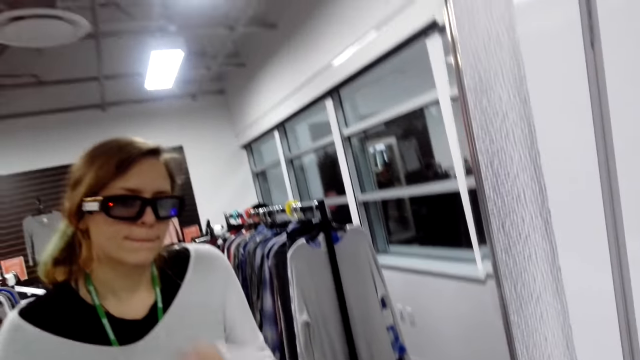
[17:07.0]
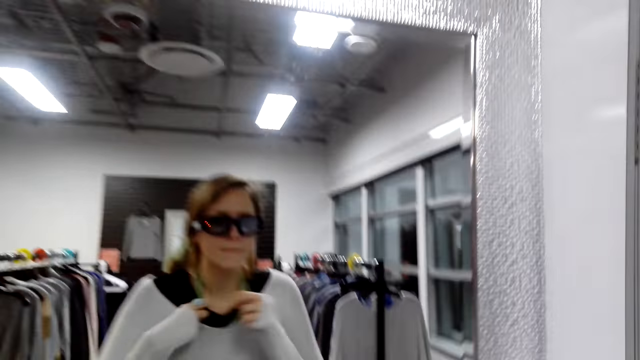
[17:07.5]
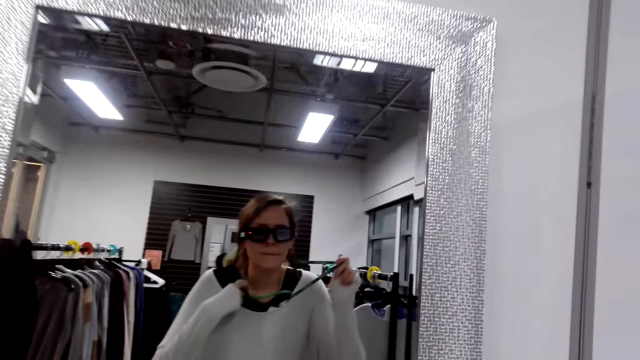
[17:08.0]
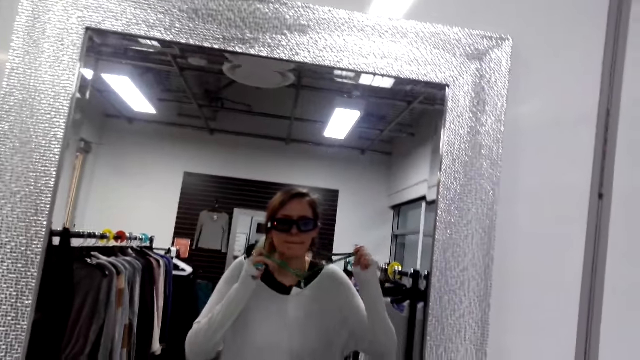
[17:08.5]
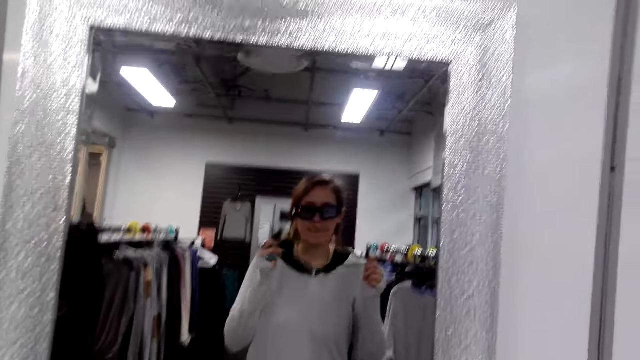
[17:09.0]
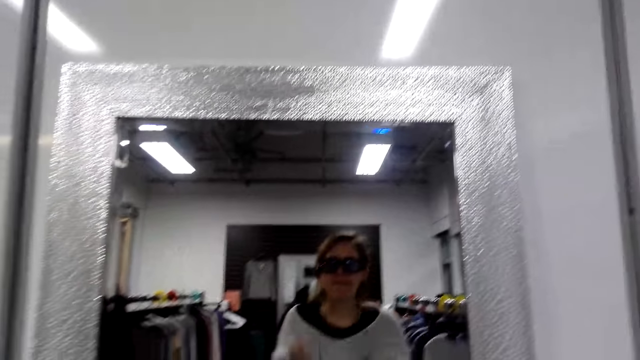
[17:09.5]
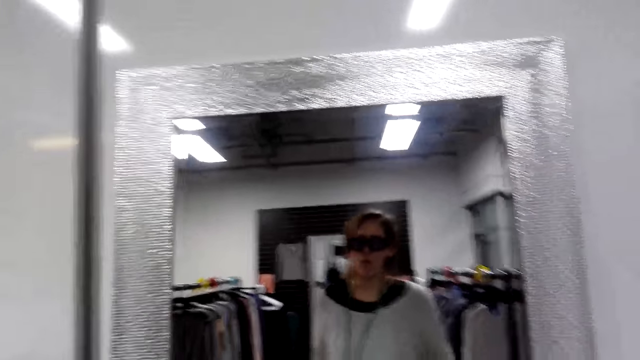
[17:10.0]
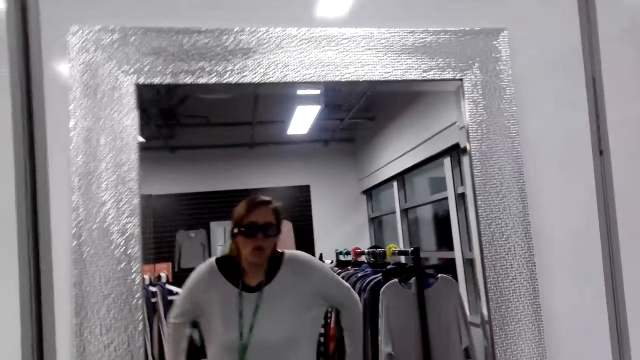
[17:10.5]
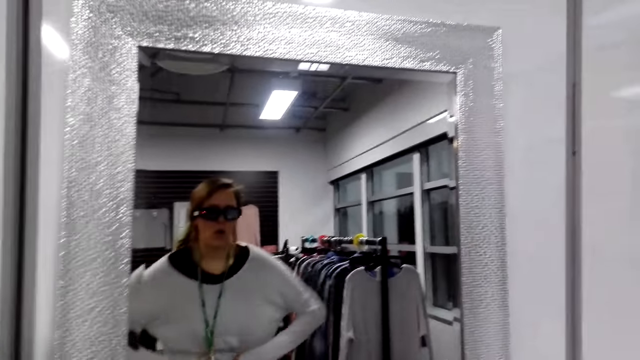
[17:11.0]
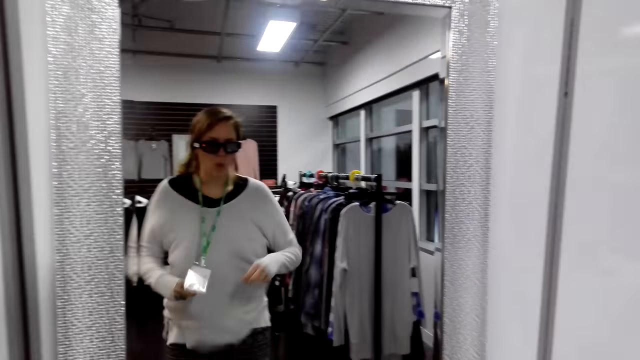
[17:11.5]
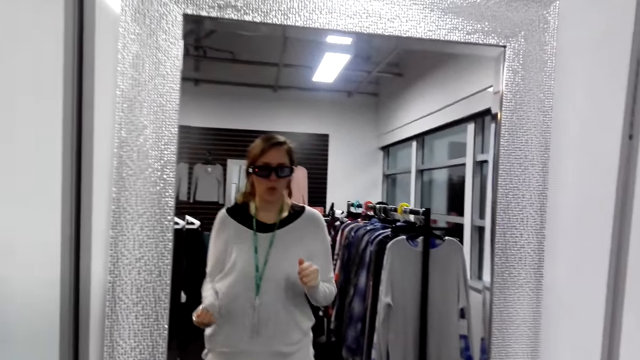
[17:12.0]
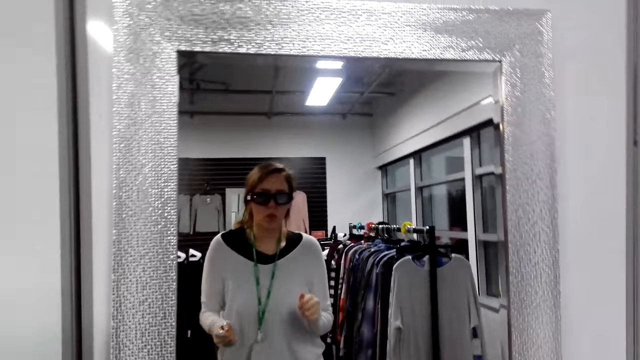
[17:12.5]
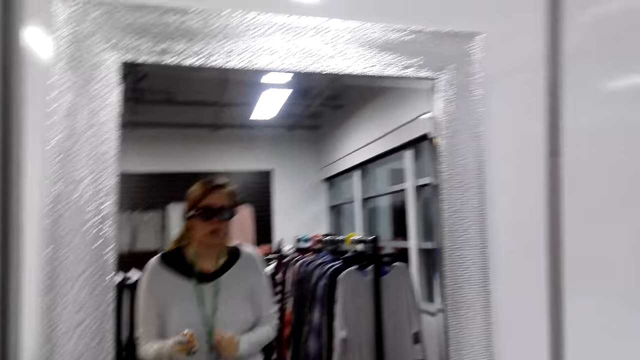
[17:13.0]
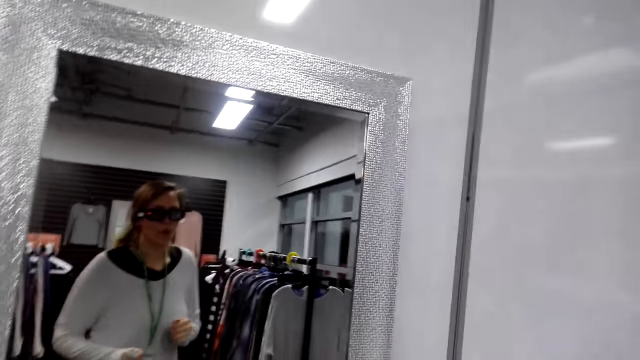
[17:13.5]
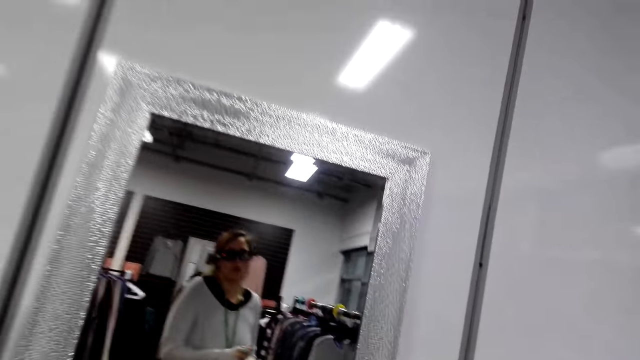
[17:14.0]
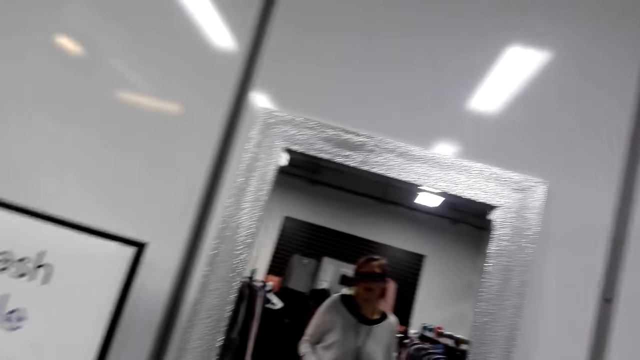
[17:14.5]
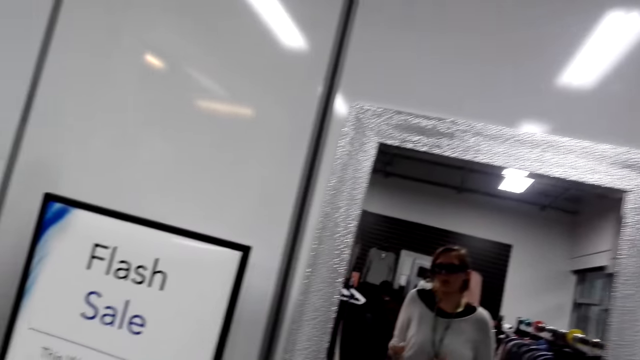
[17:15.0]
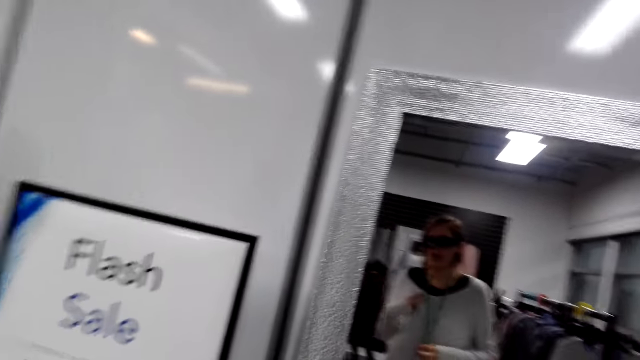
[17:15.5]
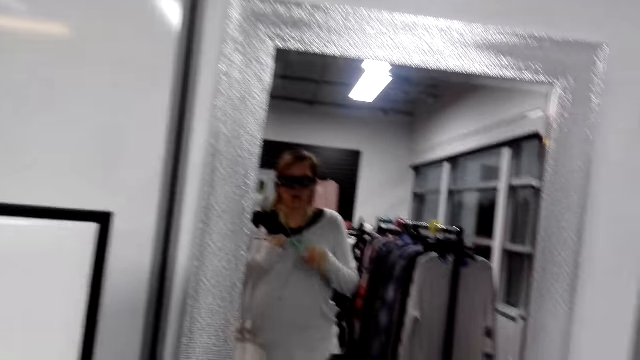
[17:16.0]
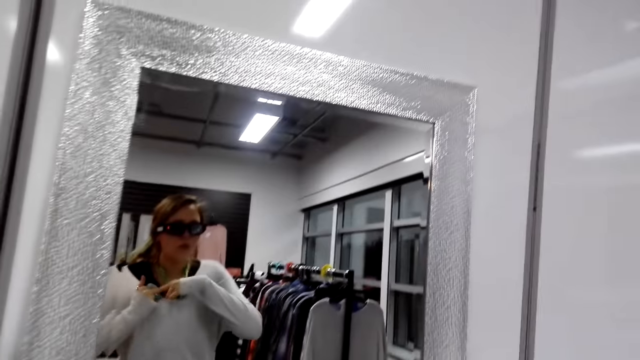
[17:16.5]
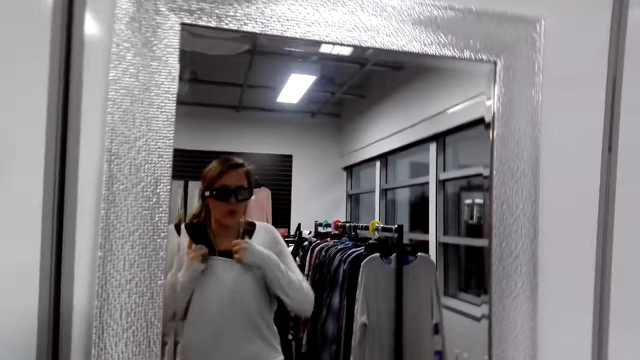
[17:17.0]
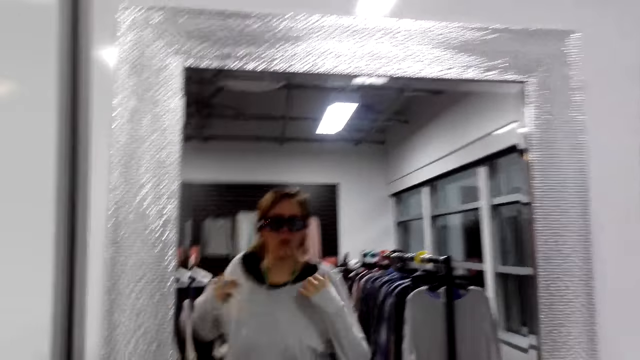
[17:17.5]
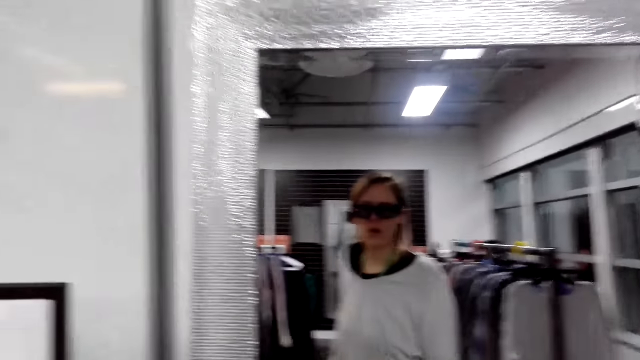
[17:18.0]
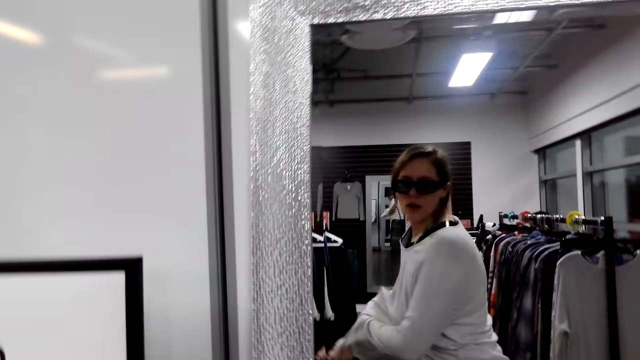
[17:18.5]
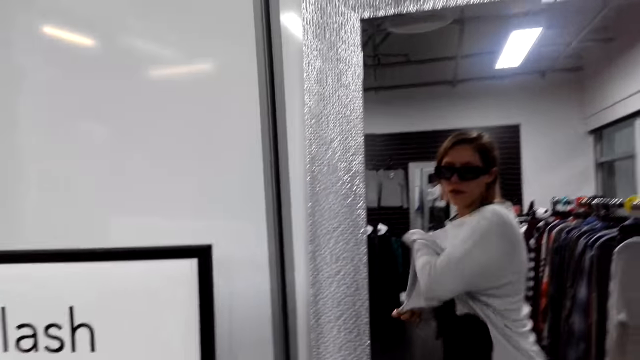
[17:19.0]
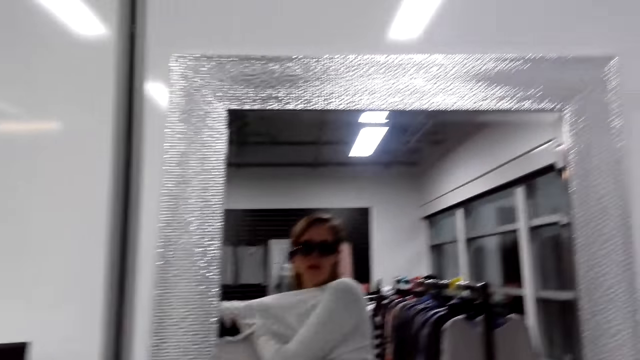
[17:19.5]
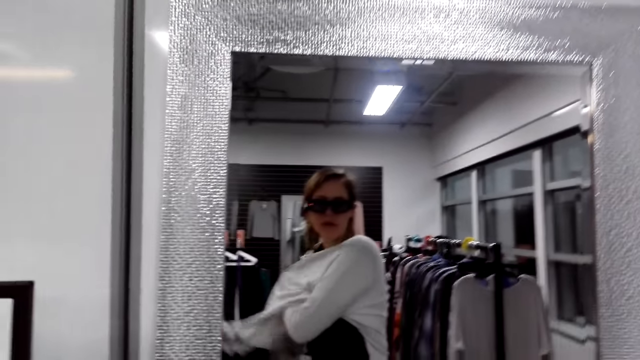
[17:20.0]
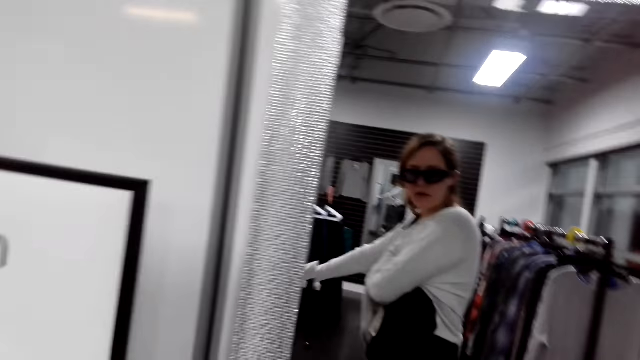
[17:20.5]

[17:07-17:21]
The camera wearer puts on the sweater. They turn to the side. They pull out the tag. They adjust a cloth. They turn to the side. They adjust the cloth. They dance. They turn to the side. They look at the mirror.

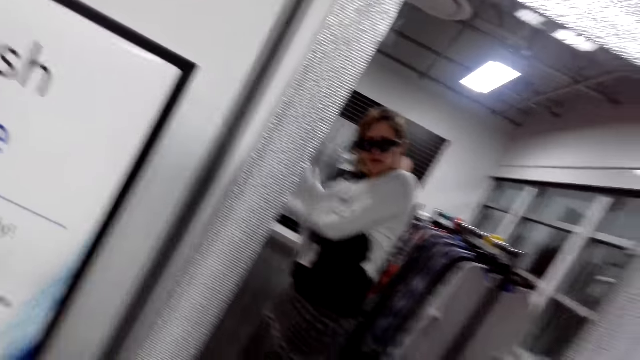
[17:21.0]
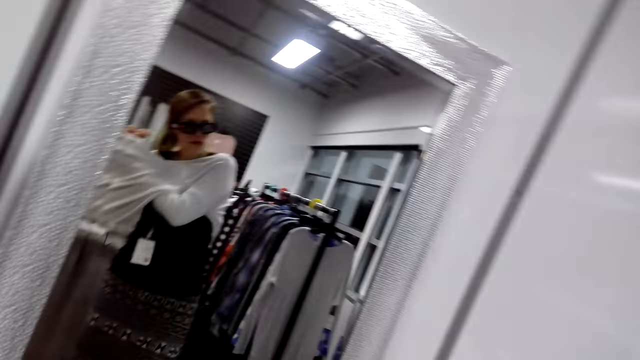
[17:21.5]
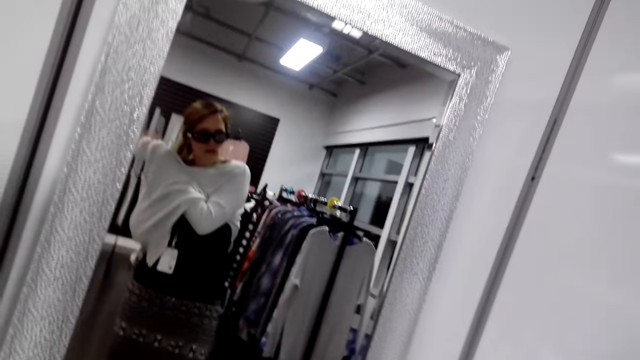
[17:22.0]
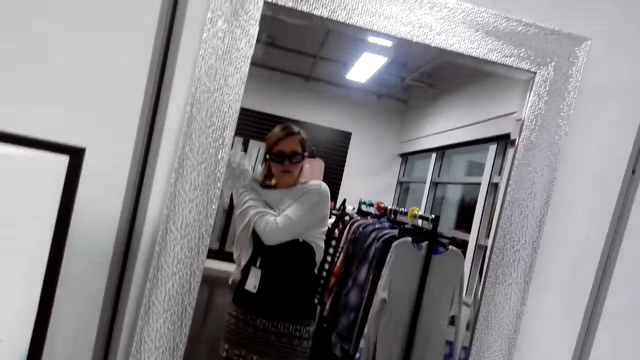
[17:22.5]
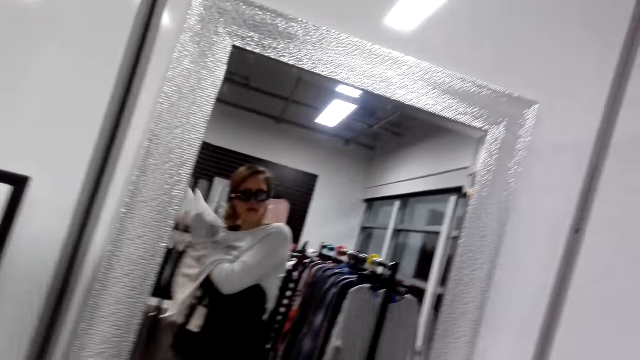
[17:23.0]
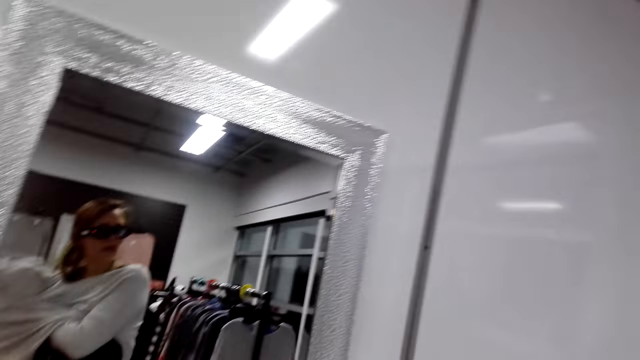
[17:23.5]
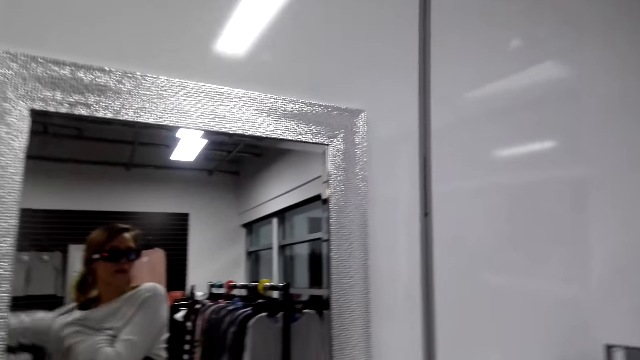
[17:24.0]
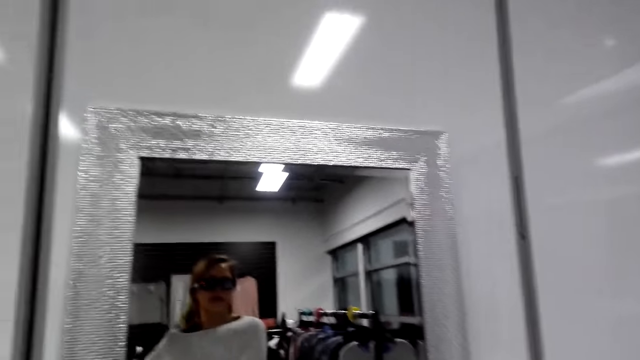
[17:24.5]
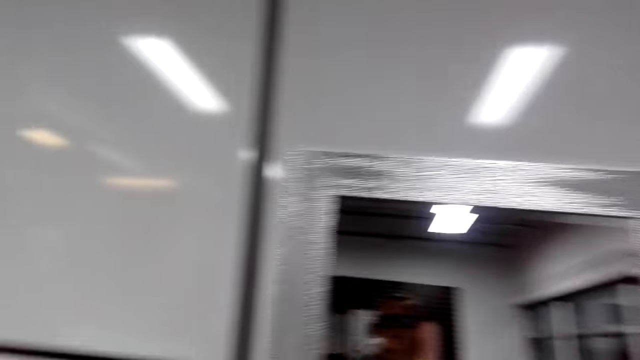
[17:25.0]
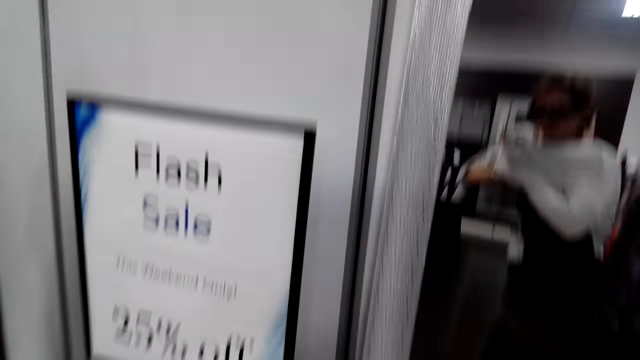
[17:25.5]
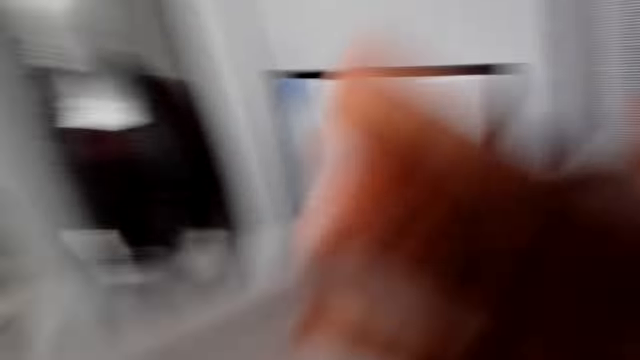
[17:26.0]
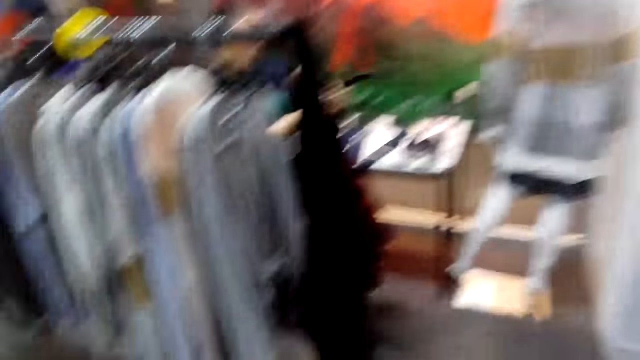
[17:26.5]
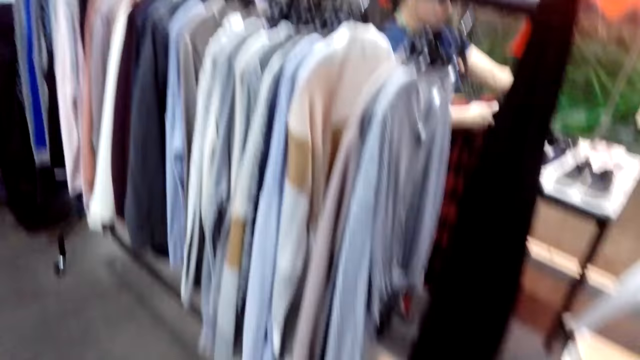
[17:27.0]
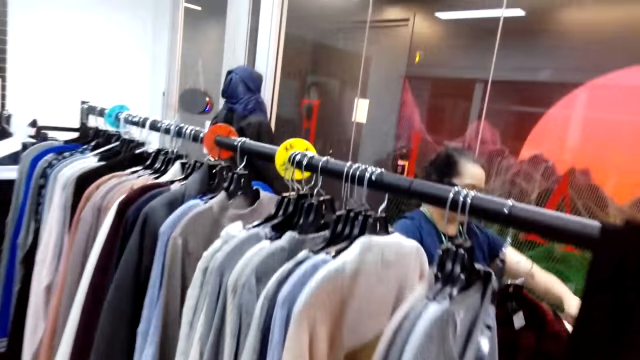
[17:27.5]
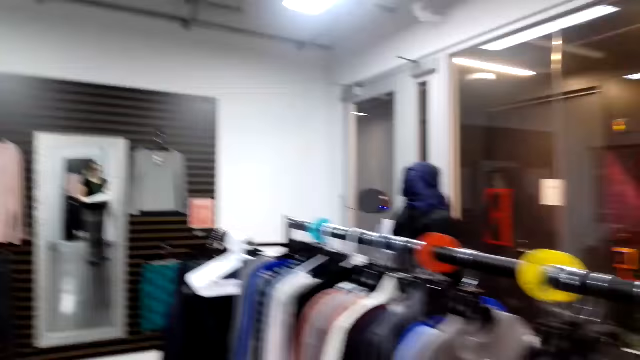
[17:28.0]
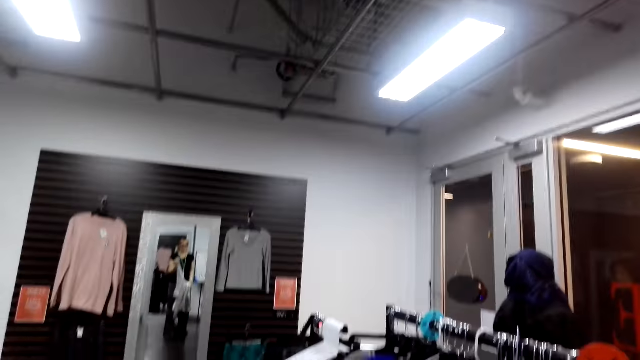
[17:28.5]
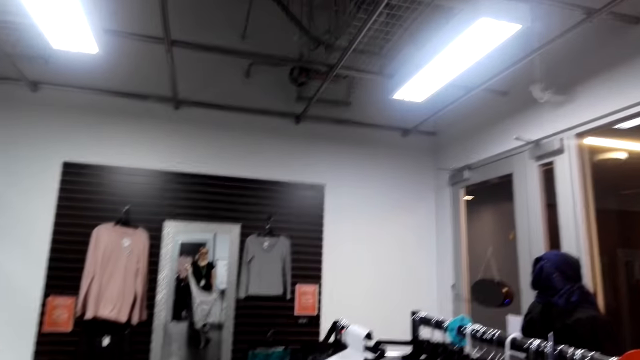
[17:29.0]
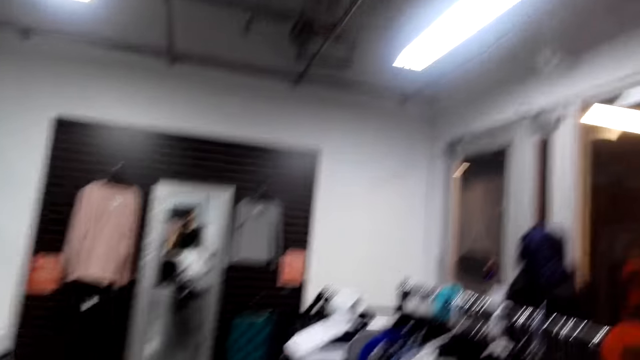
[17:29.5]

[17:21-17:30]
The camera wearer removes a cloth. They turn to the side. They remove the cloth. They turn to the side. They walk around.
